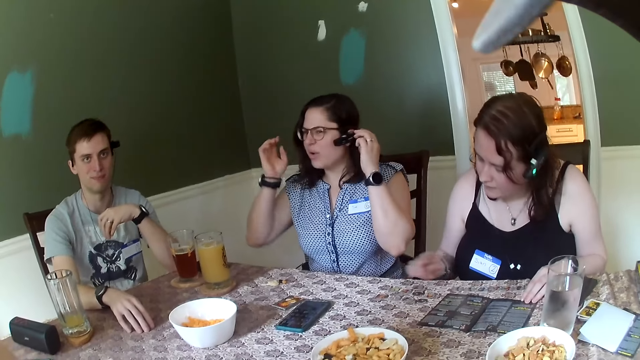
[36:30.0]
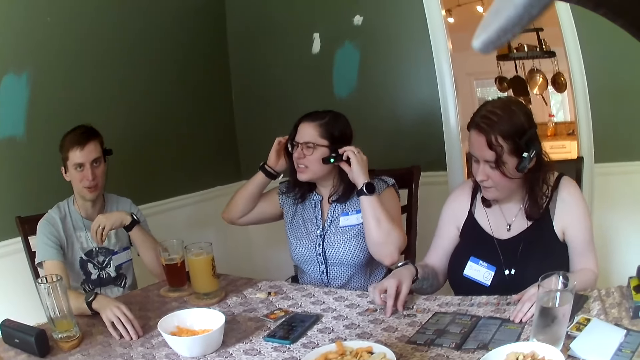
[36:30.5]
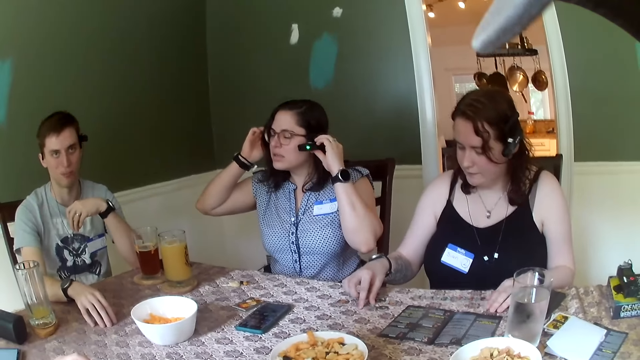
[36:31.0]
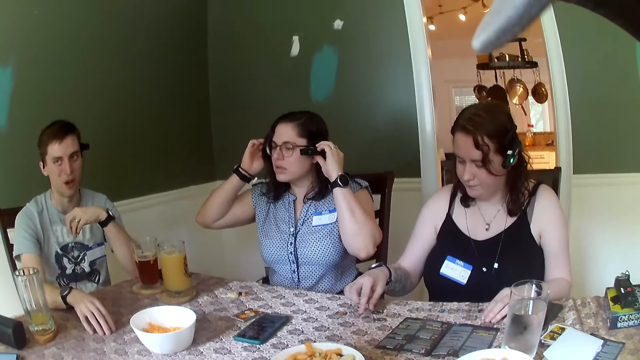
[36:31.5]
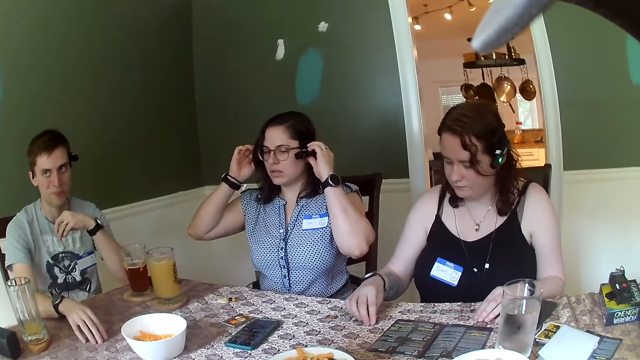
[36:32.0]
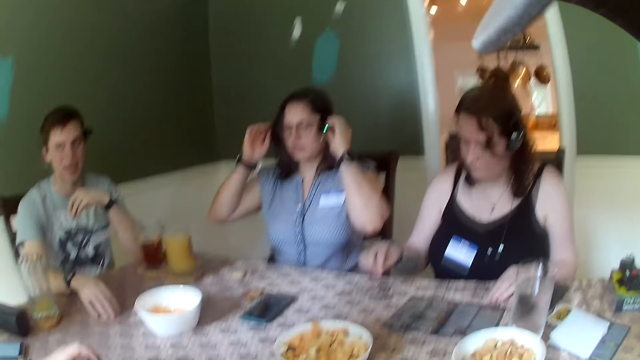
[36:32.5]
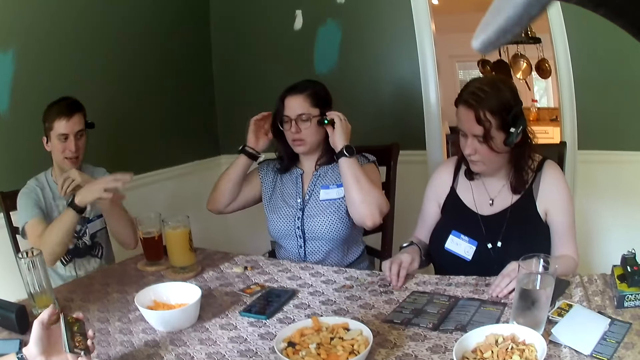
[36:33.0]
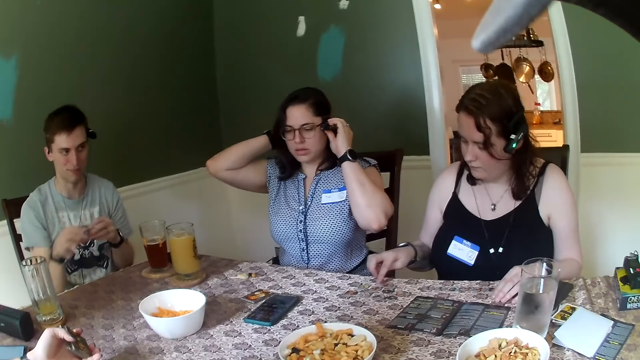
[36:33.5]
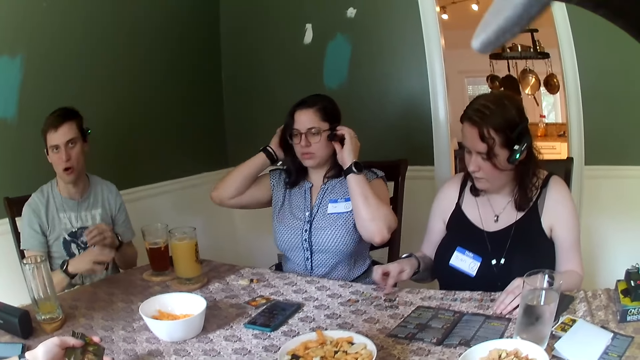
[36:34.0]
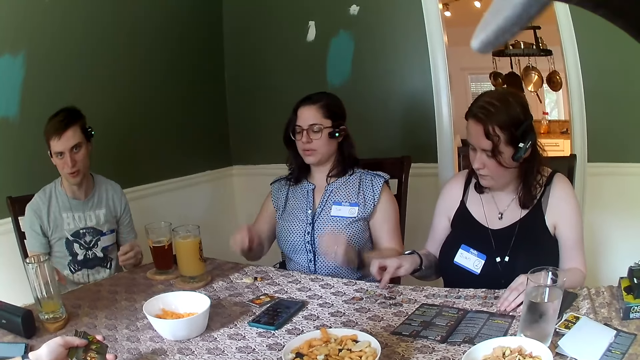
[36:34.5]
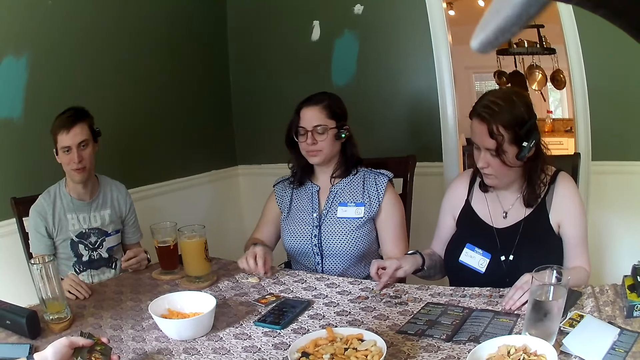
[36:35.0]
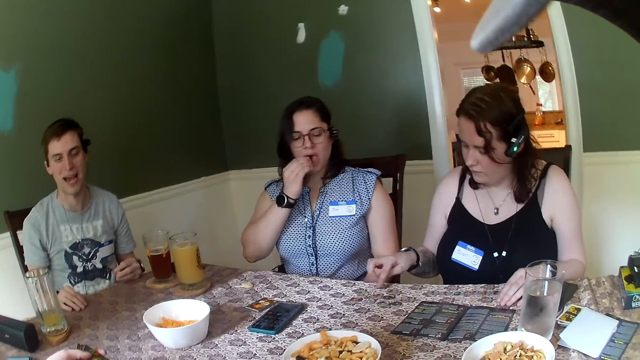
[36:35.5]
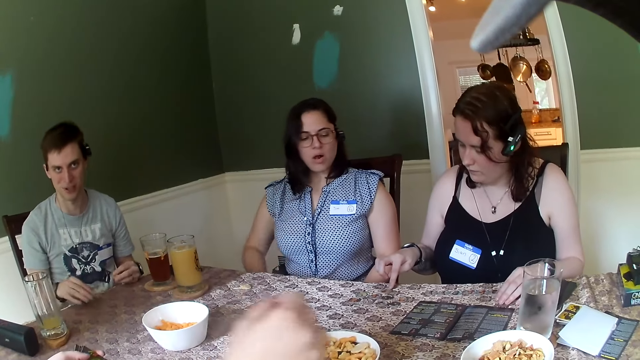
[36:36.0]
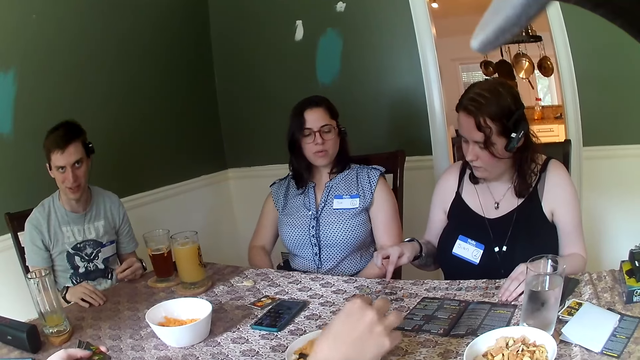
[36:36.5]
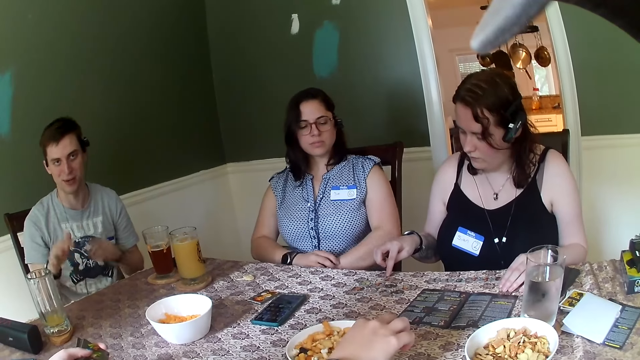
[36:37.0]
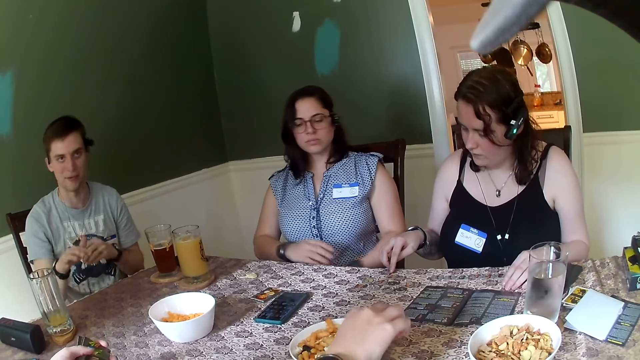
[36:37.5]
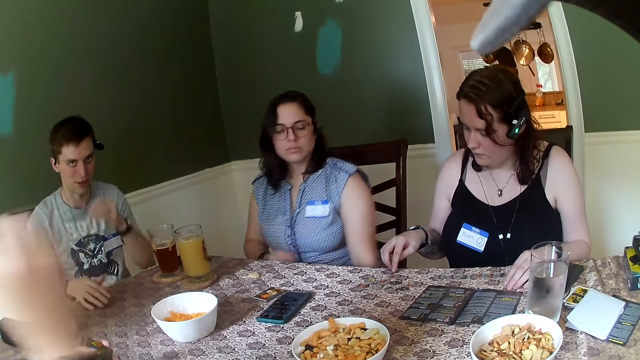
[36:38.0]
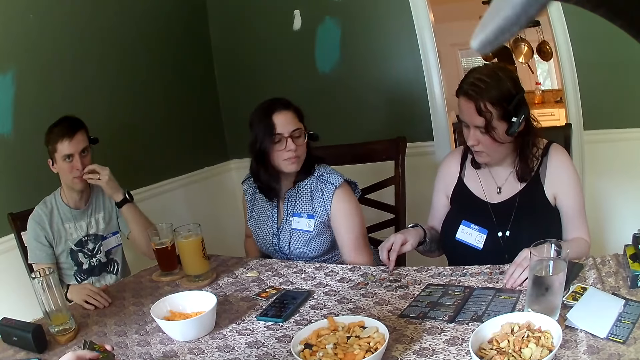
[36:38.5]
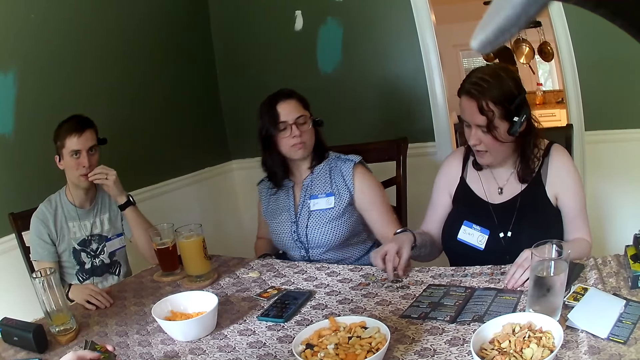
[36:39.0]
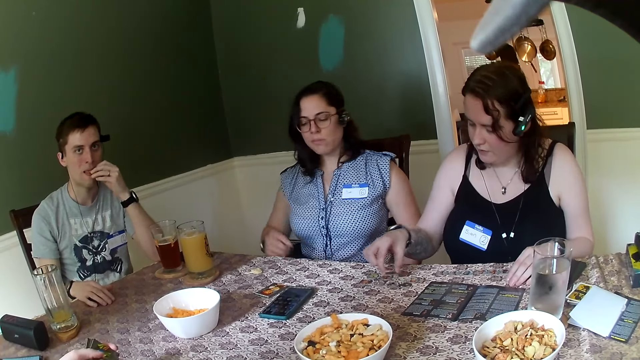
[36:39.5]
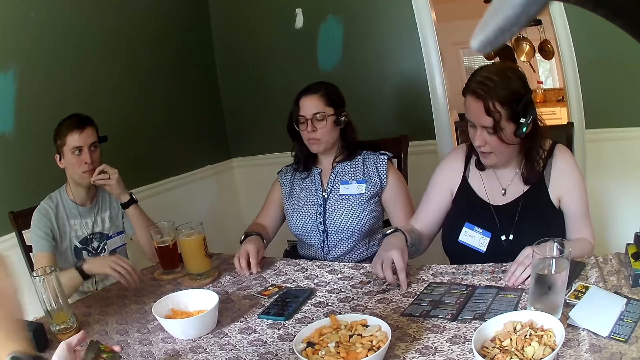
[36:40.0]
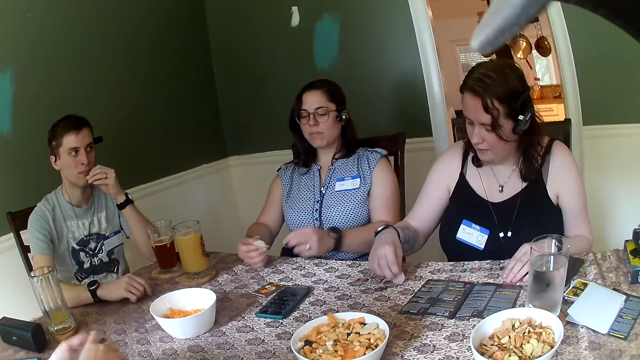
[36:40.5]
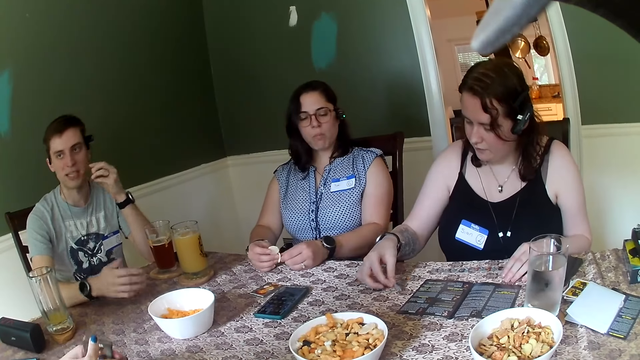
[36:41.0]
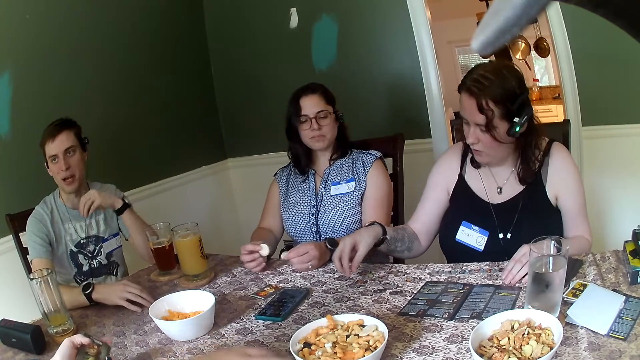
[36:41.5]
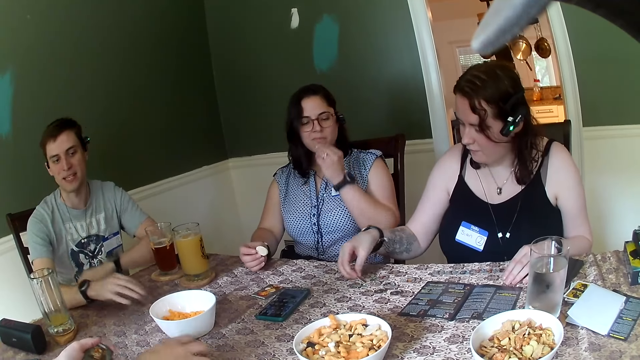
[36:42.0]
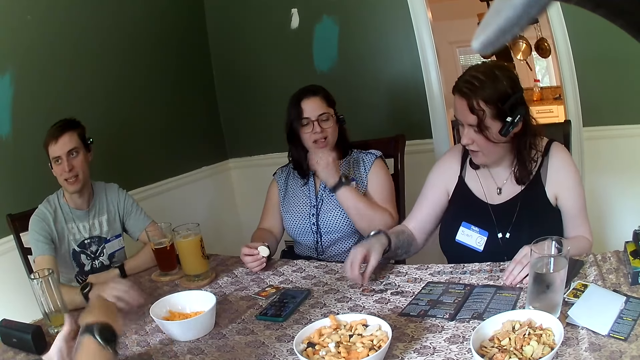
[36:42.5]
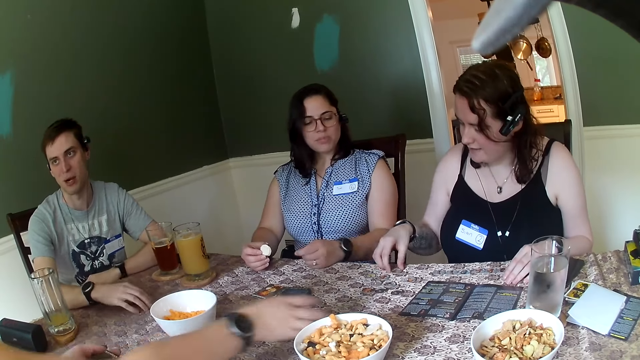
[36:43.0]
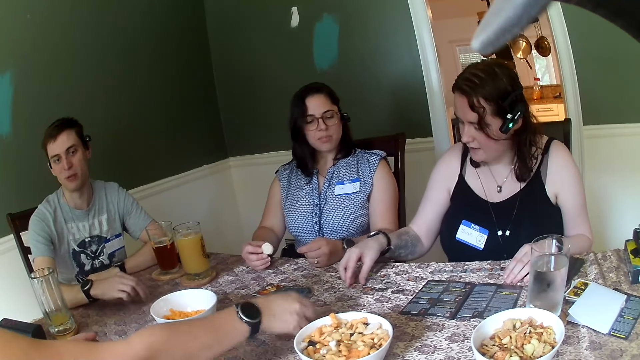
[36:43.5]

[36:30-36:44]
A woman touches coins on the table with her right hand. Another woman picks a snack from the table with her right hand and eats the snack in her right hand. A third woman picks snacks from a white plate on the table with her right hand. The first woman speaks to everybody on the table. The second woman picks two pieces of snacks from the table with her right hand. A man interacts with the third woman. The second woman passes a snack from her right hand to her left hand. The third woman picks cards from the table with her right hand. The second woman eats the snack in her left hand.

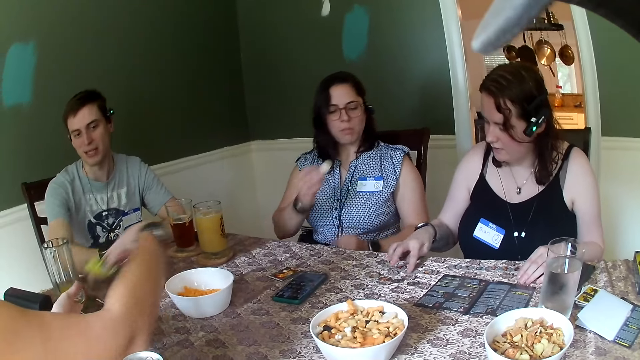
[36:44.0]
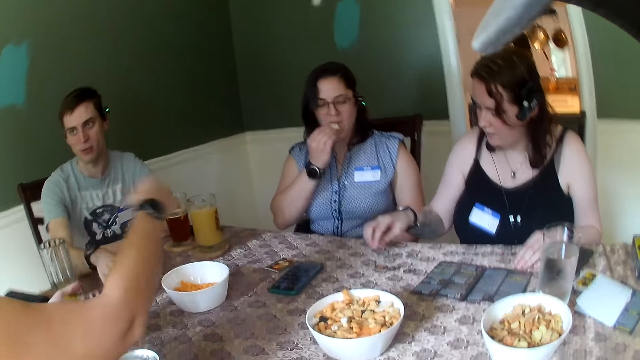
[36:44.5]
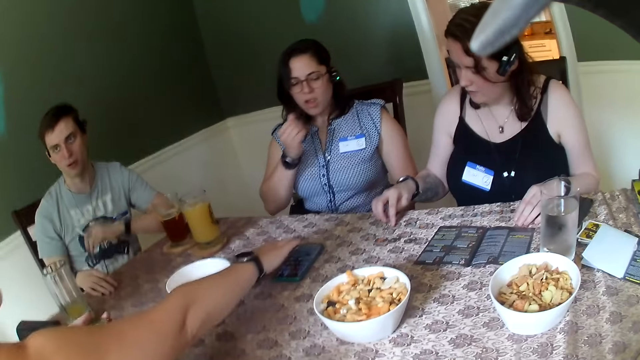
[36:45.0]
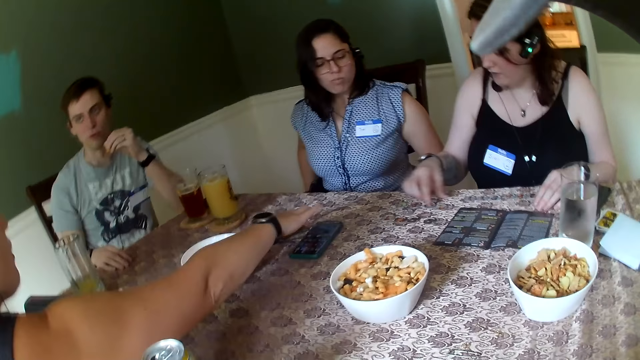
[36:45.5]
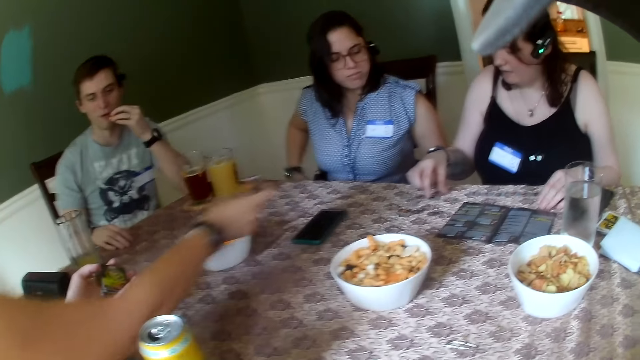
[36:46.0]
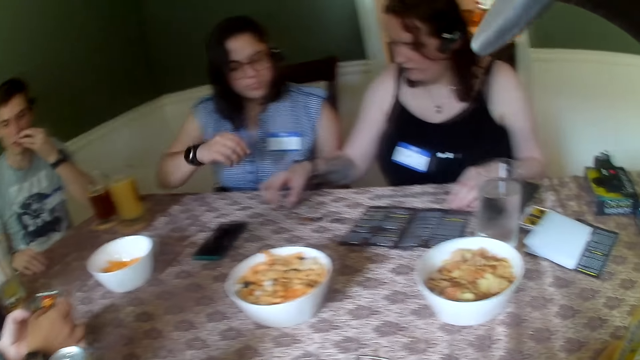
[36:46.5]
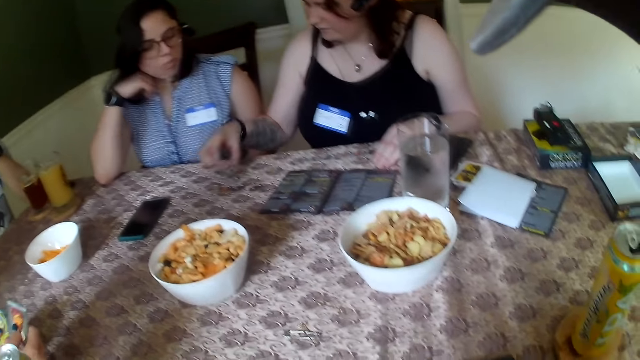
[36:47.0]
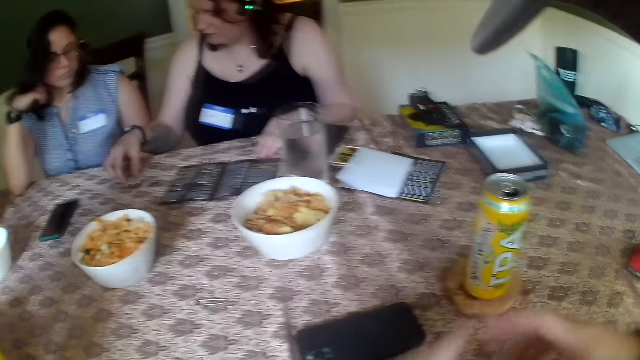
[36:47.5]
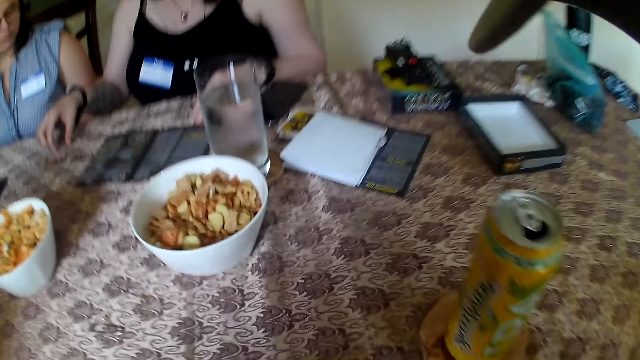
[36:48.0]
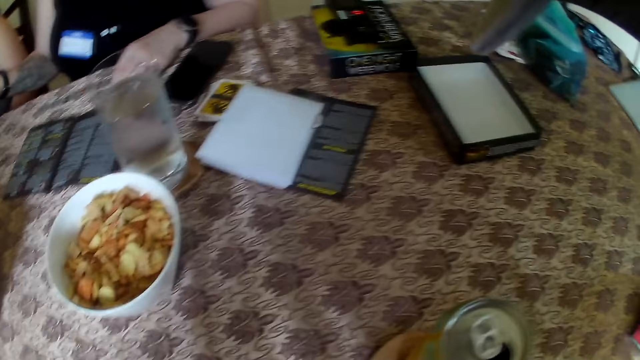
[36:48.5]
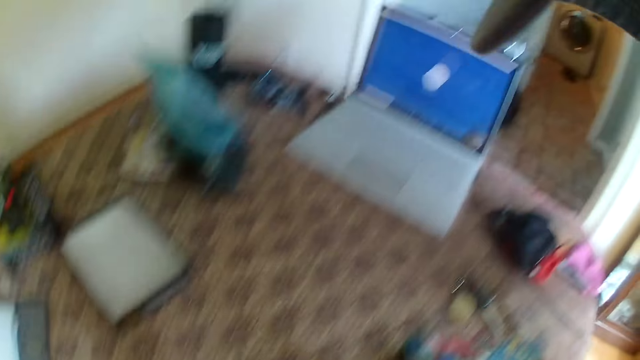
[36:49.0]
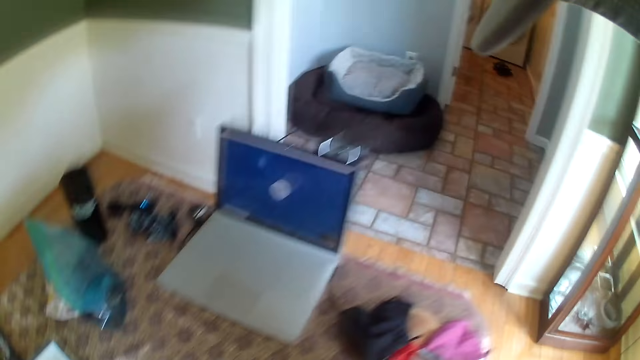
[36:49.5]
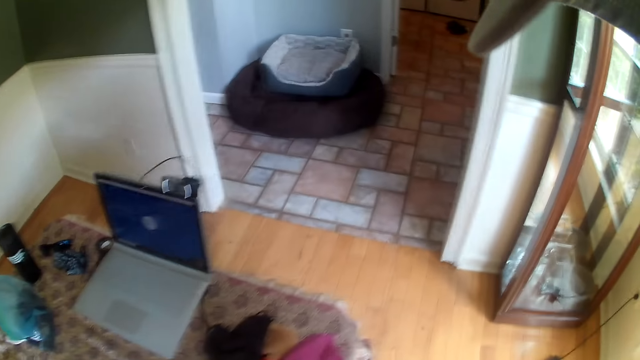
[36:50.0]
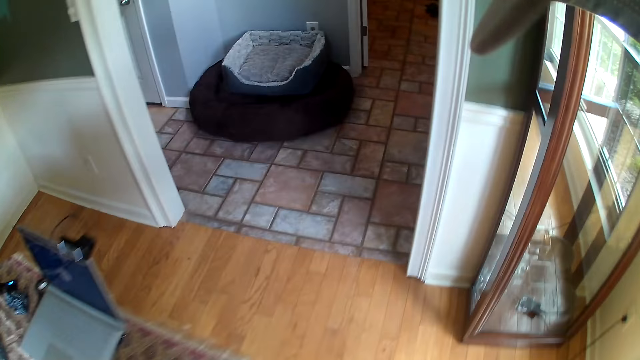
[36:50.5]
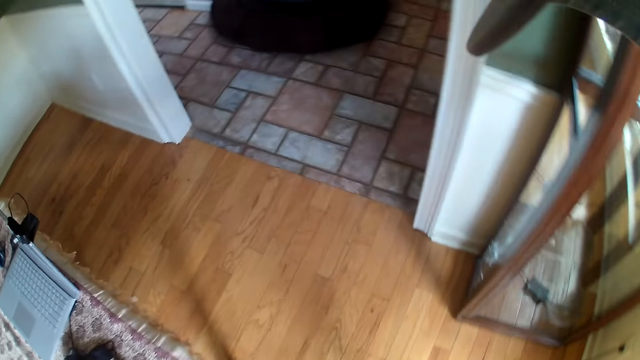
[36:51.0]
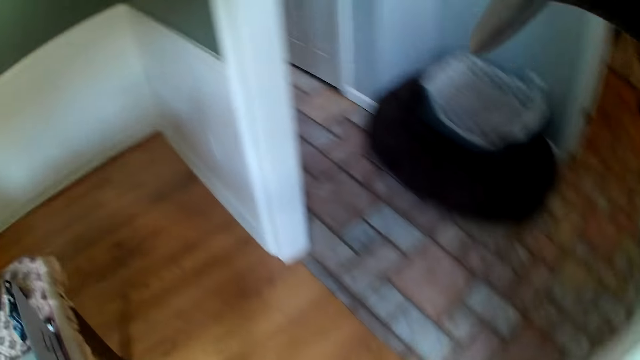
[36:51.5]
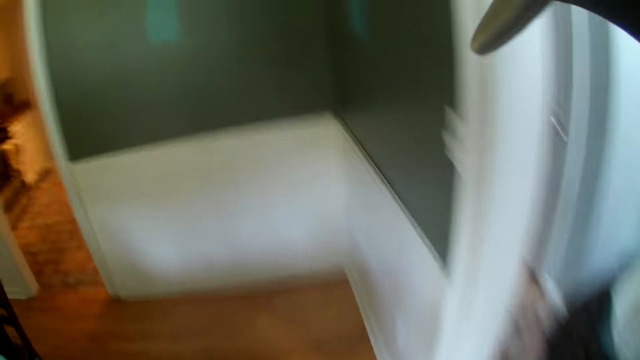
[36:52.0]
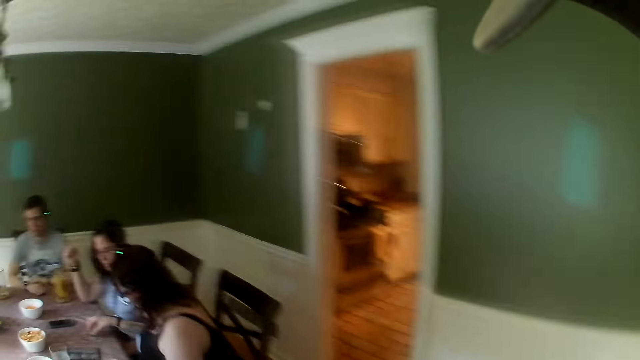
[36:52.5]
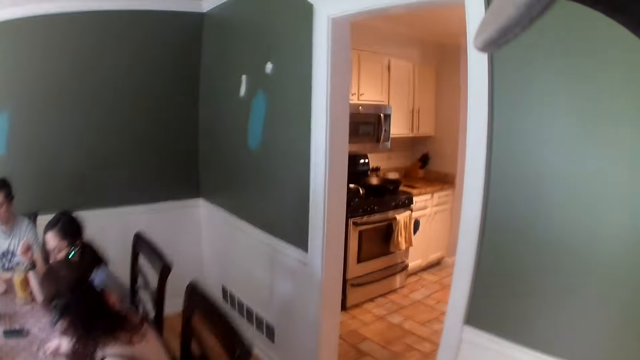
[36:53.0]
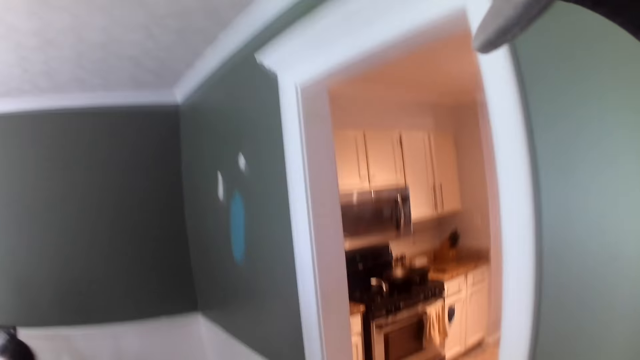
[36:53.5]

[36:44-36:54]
A woman eats the snack in her right hand. The camera wearer looks around. They stand. They walk towards a kitchen.
